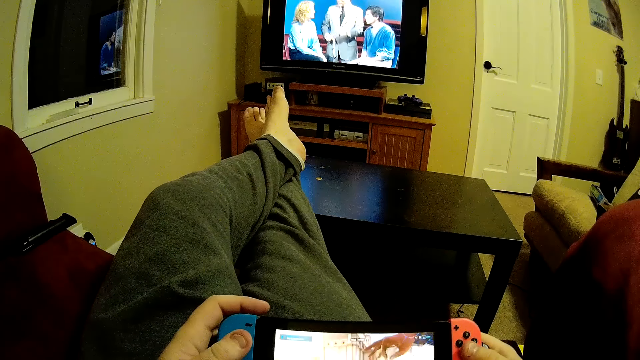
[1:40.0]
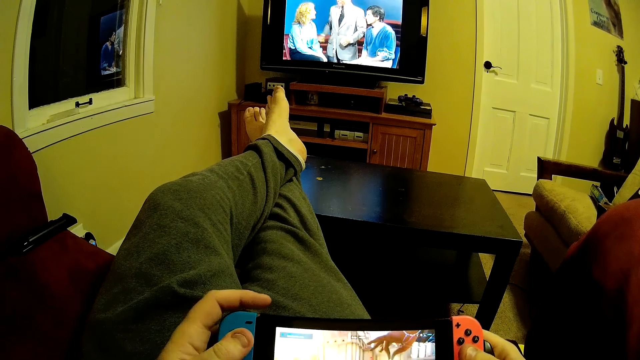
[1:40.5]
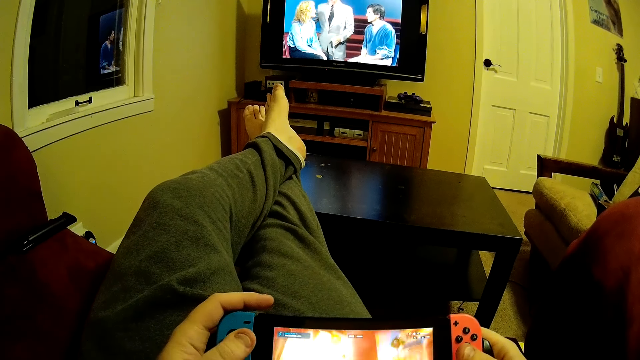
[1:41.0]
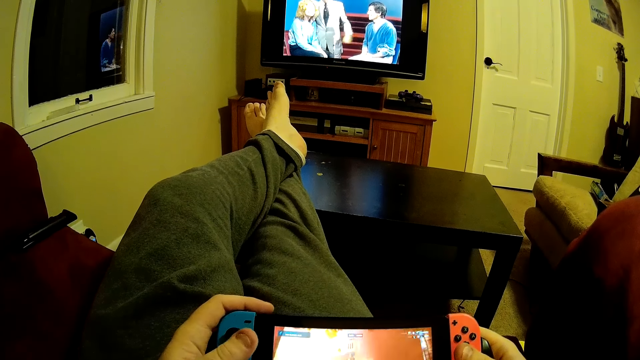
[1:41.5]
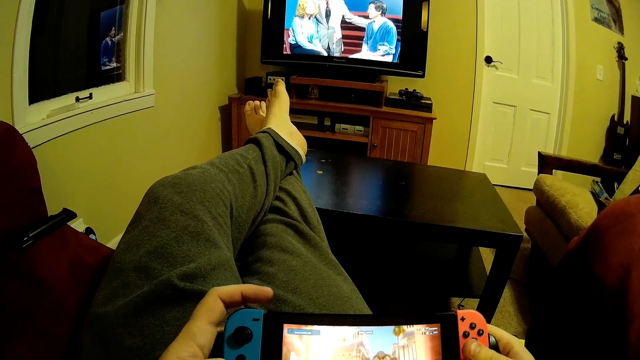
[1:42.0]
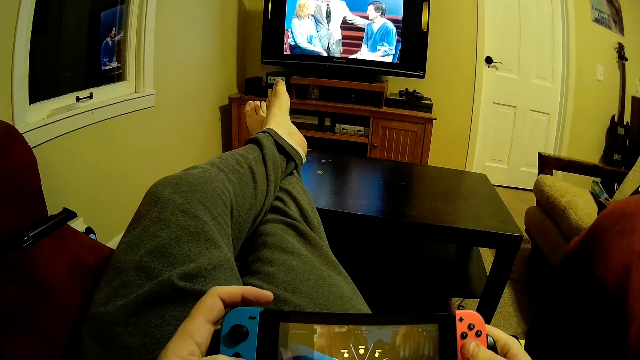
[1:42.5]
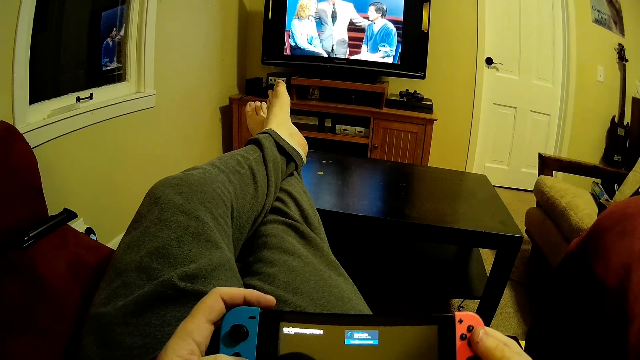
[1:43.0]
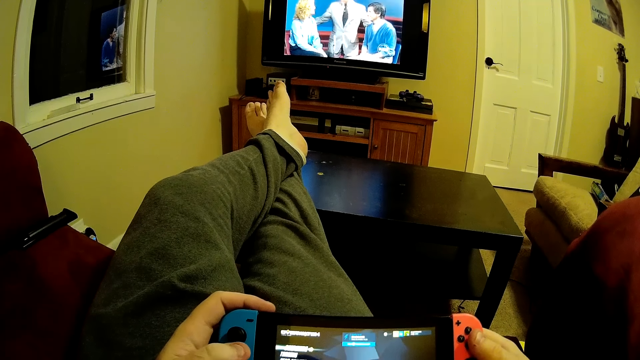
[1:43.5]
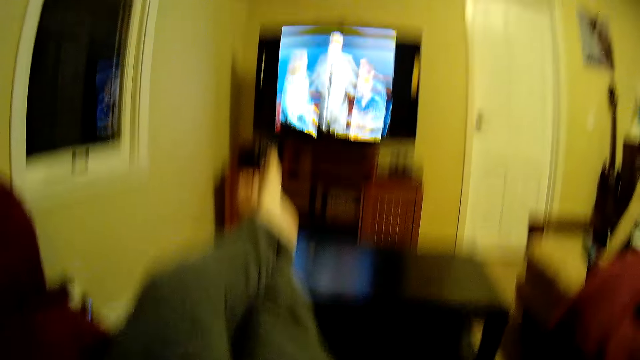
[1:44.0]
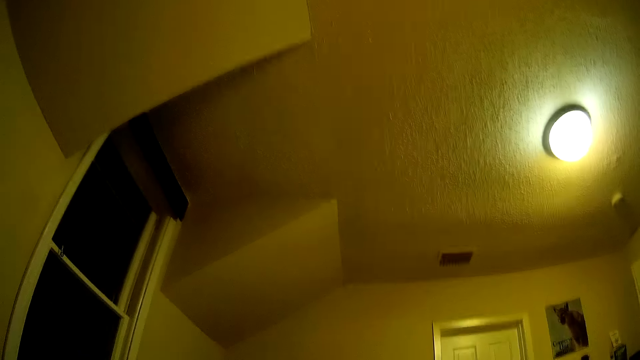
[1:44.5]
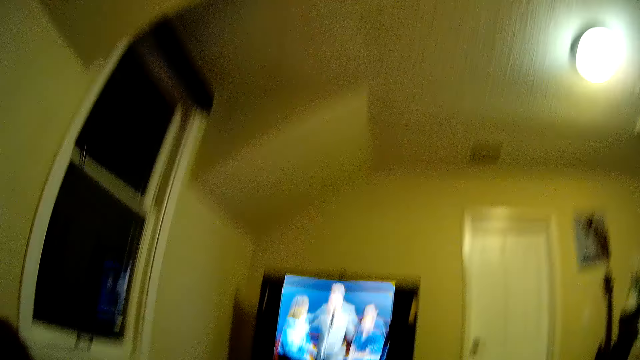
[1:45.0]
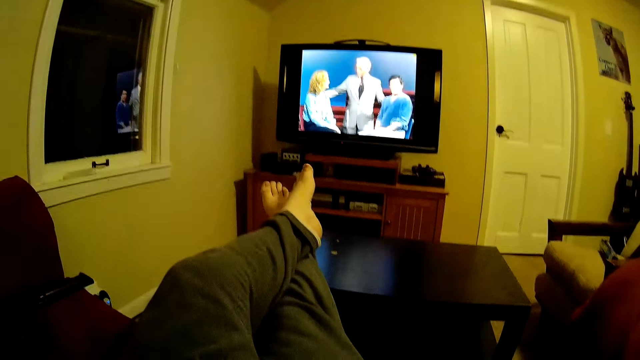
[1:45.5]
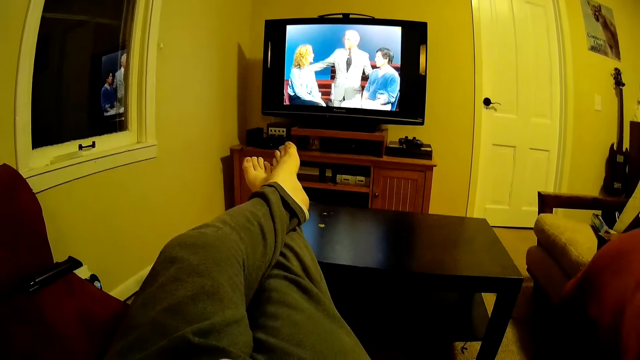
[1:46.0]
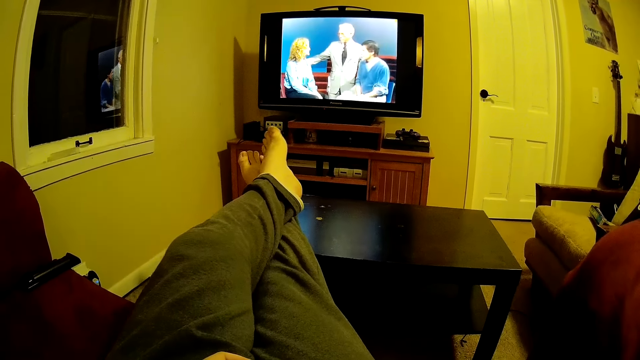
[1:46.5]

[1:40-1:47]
The camera wearer plays a video game on the PlayStation Vita.

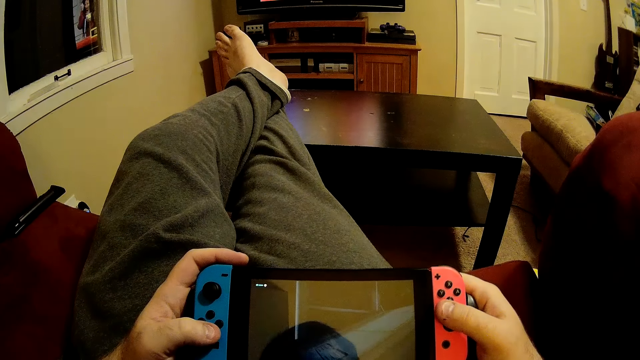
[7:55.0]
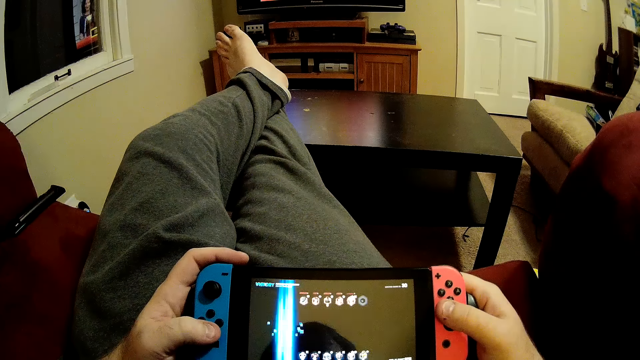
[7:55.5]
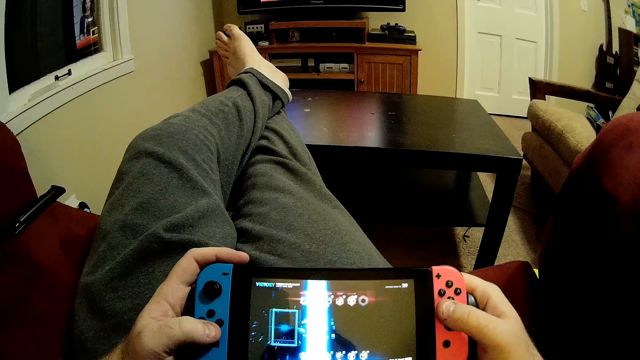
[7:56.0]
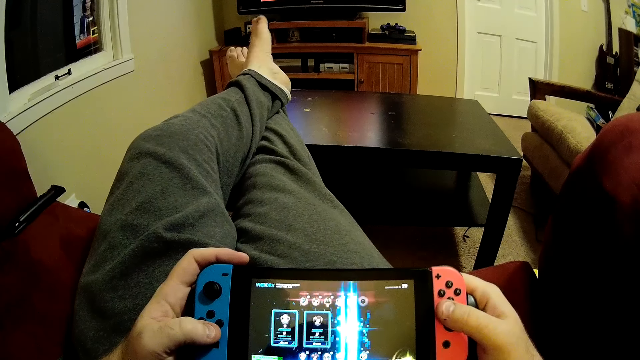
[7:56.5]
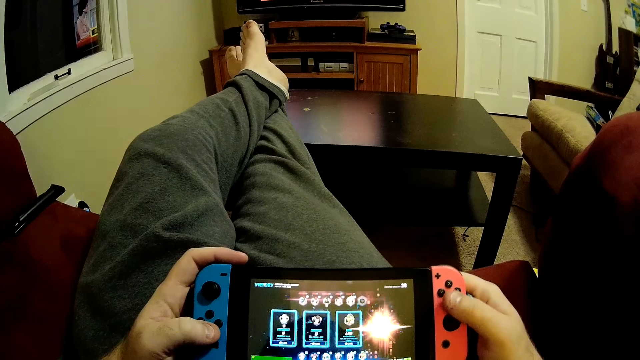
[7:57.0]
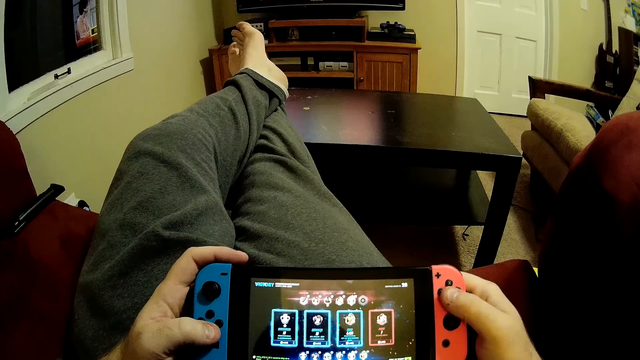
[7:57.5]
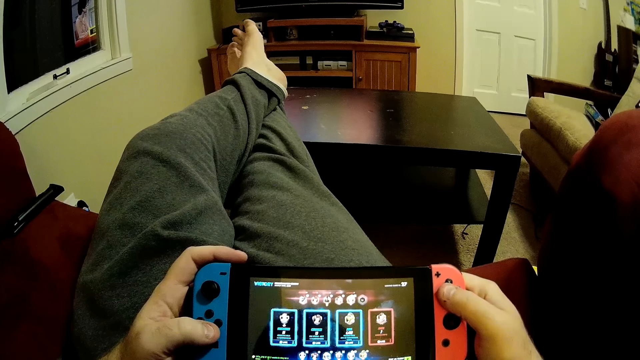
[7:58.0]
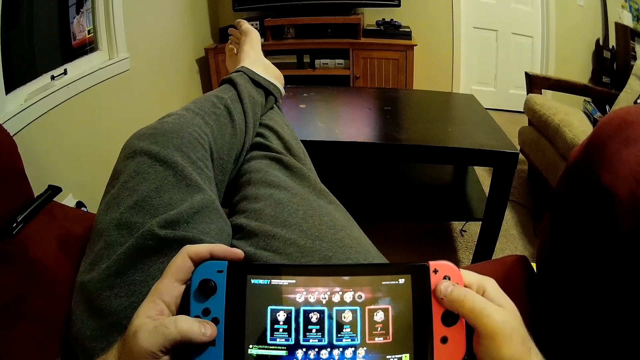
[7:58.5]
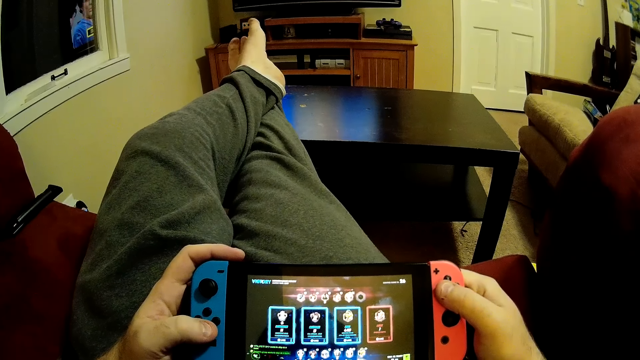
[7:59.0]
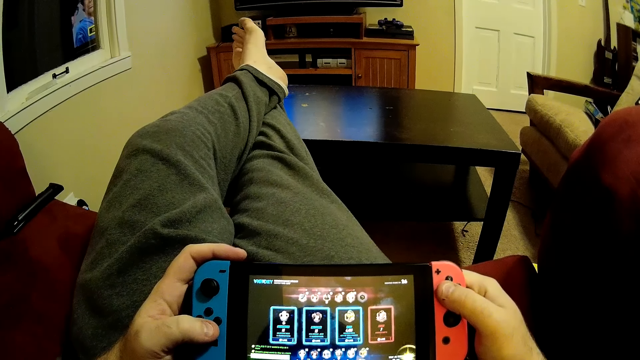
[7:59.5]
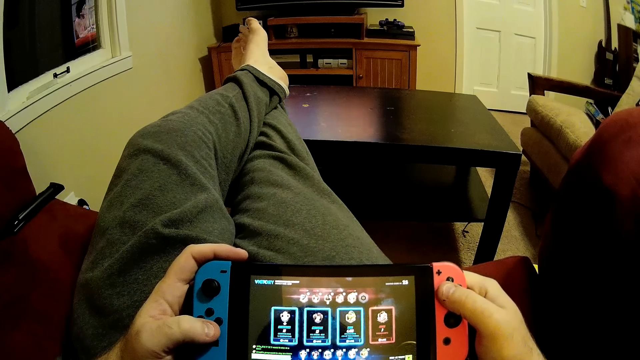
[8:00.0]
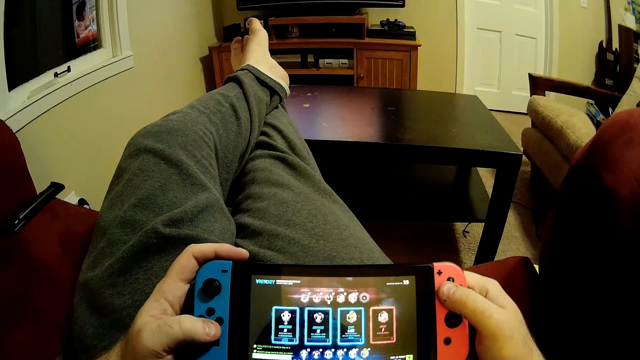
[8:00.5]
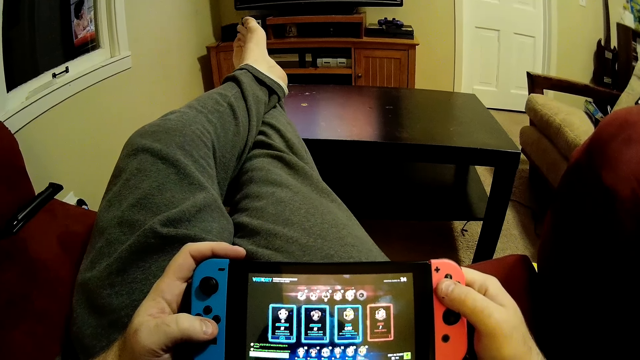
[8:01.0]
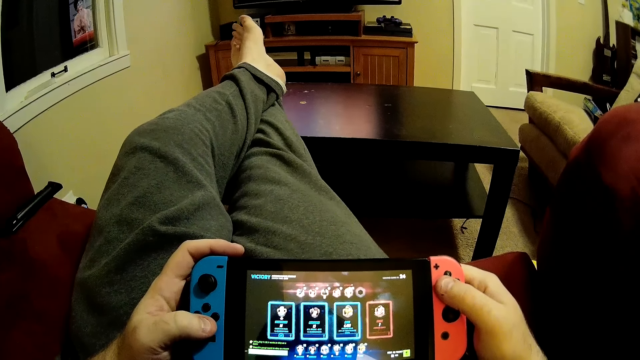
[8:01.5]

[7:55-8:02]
The camera wearer operates the brick game.

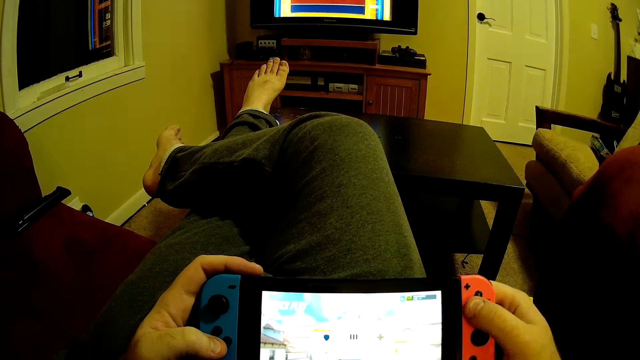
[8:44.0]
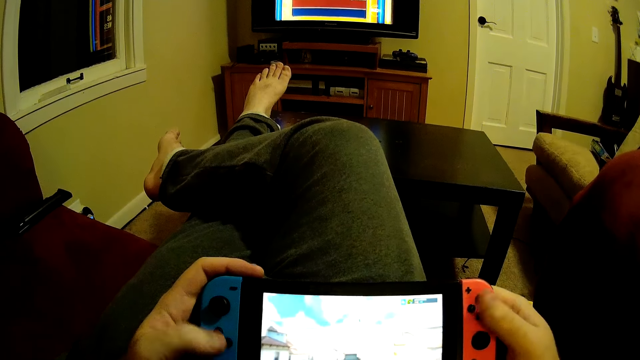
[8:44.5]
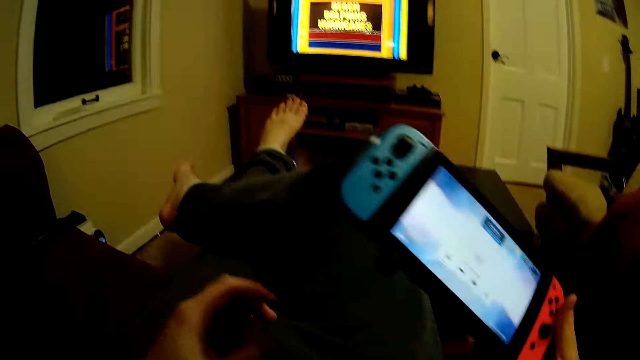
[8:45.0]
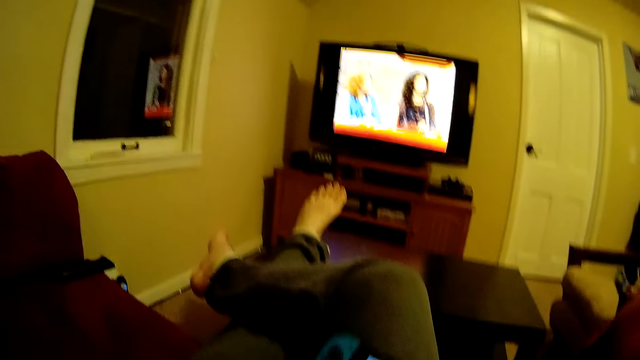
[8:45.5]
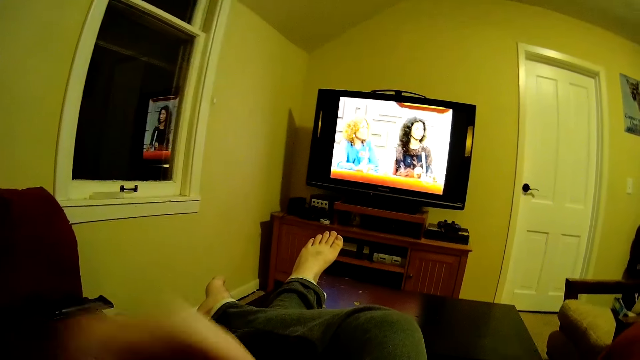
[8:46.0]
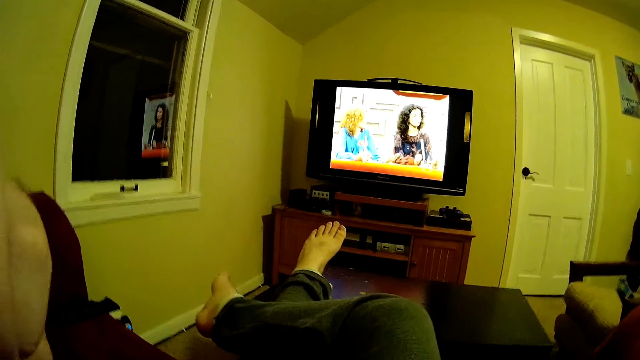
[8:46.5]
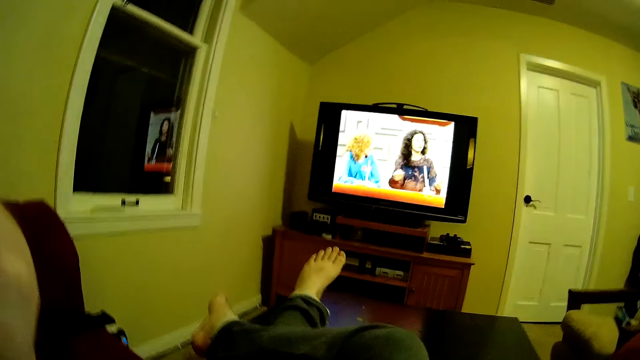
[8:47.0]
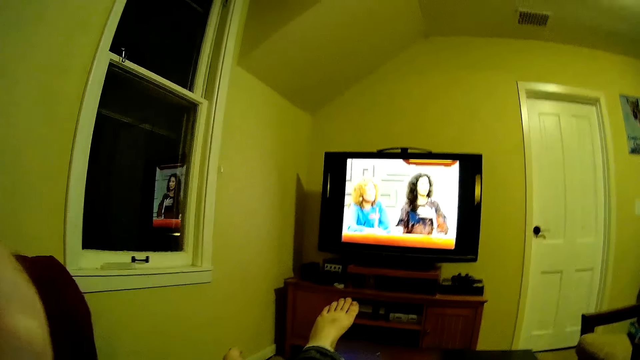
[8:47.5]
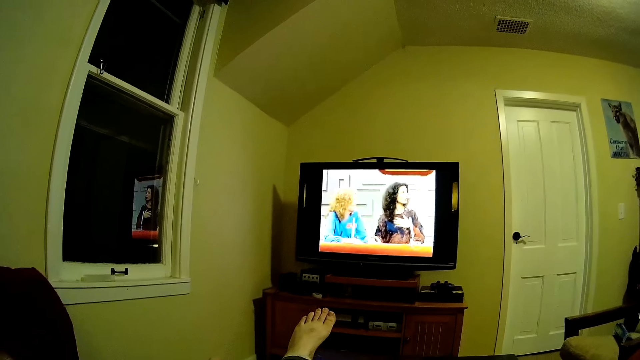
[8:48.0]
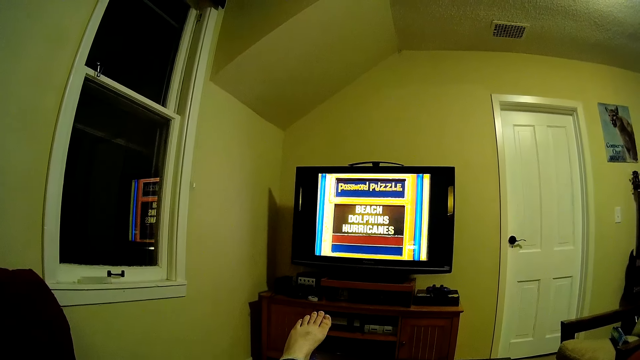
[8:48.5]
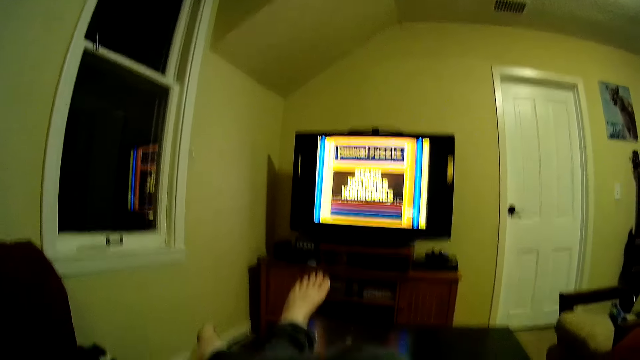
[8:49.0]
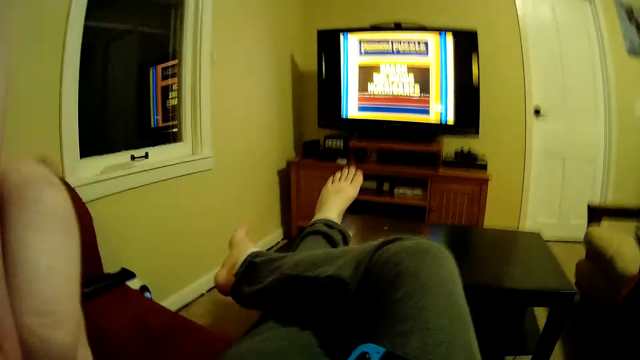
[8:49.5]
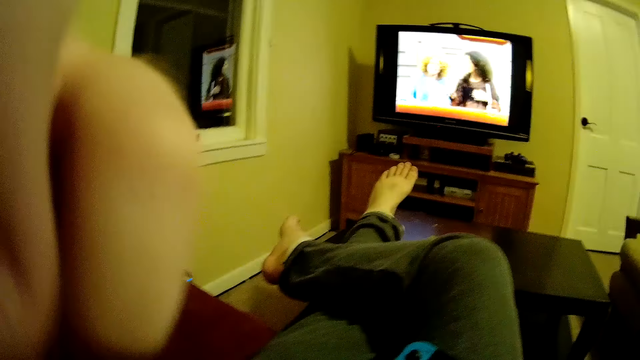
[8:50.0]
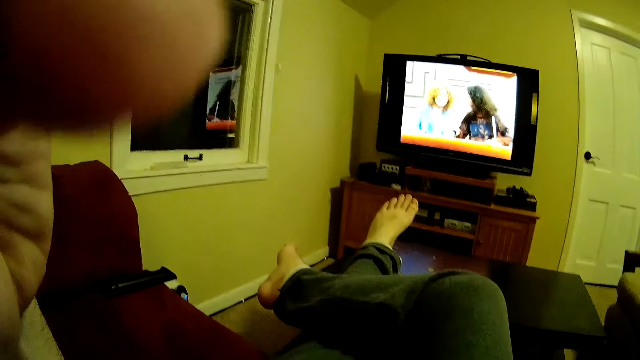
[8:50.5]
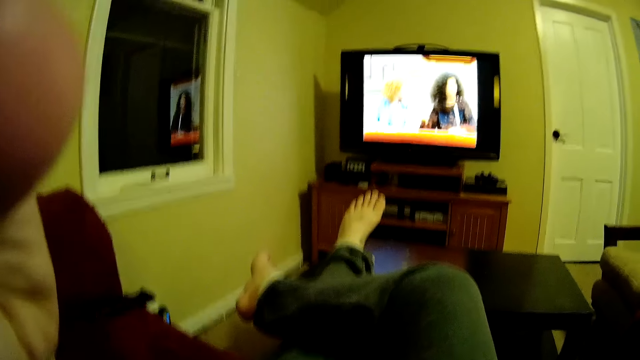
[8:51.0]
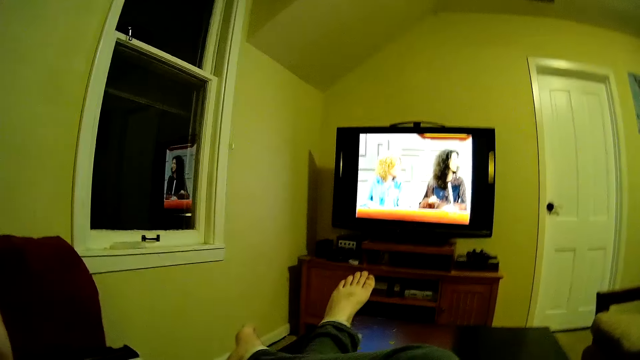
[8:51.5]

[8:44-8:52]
The camera wearer moves the brick game. He touches his head. He makes the camera.
